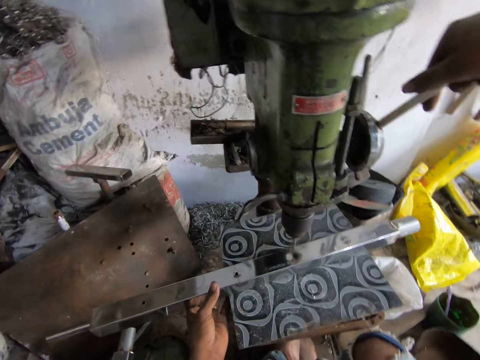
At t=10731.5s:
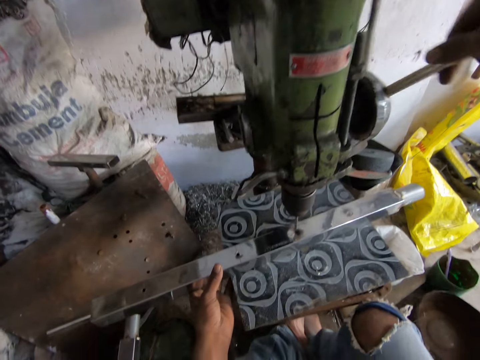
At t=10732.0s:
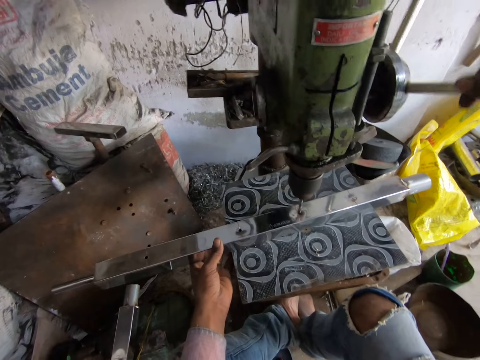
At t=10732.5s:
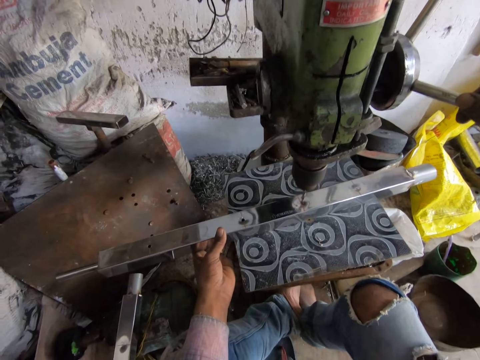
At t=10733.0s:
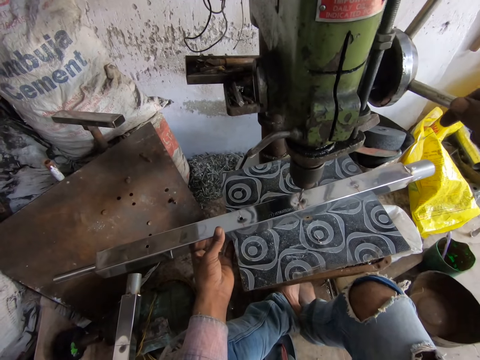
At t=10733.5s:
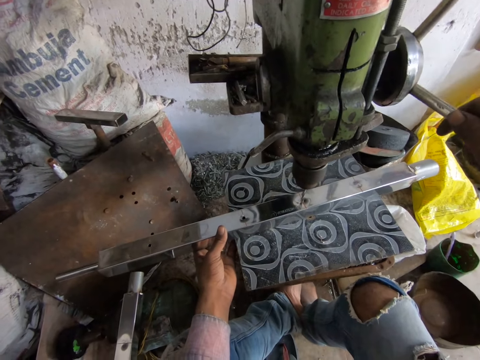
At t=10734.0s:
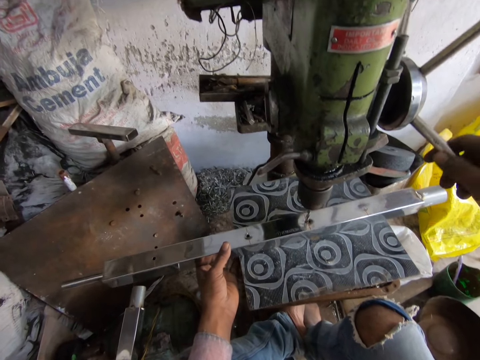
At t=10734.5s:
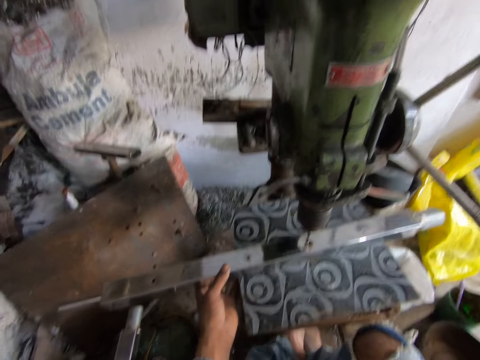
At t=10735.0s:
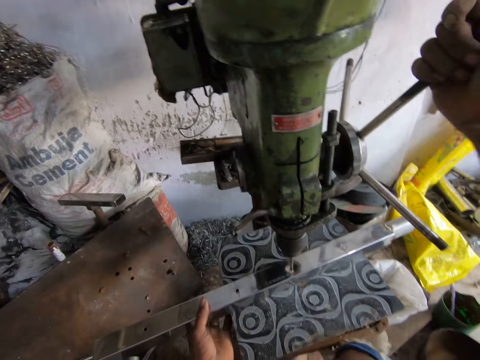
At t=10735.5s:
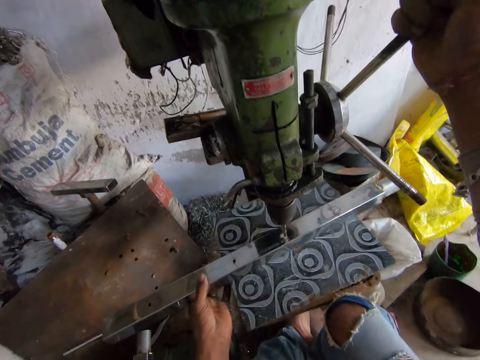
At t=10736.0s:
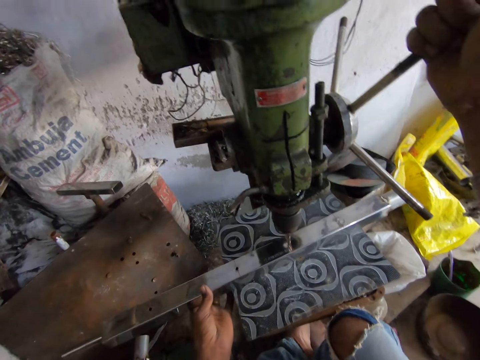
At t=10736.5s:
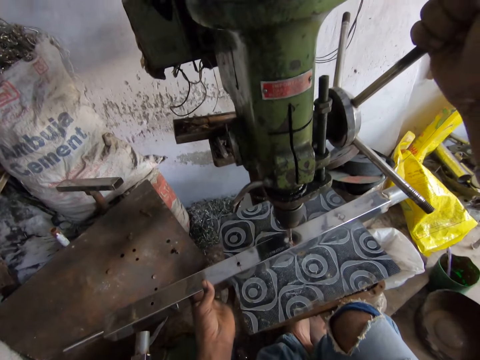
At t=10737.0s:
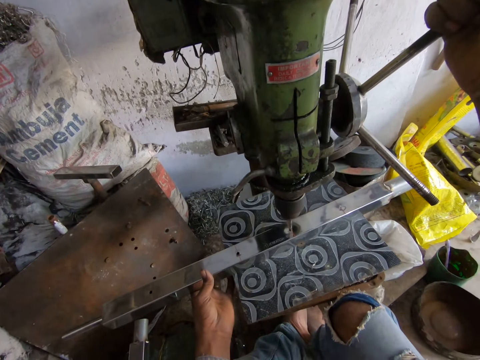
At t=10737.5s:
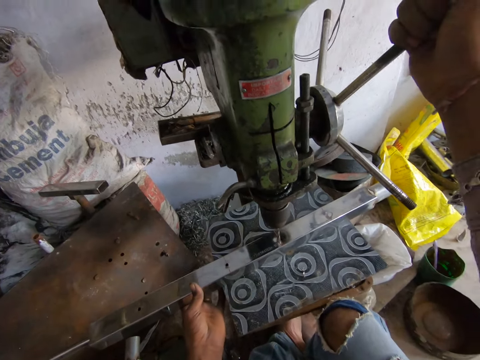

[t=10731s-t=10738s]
The camera wearer drills the metal bar with the bench pillar drill machine.

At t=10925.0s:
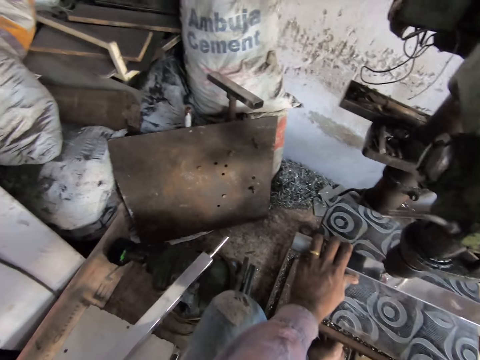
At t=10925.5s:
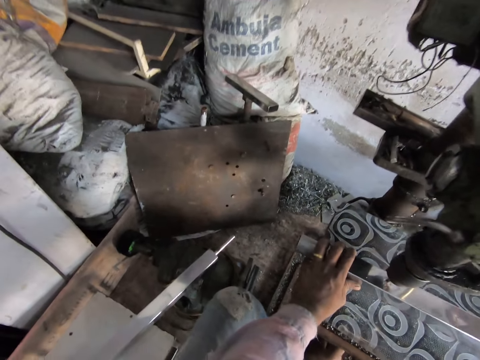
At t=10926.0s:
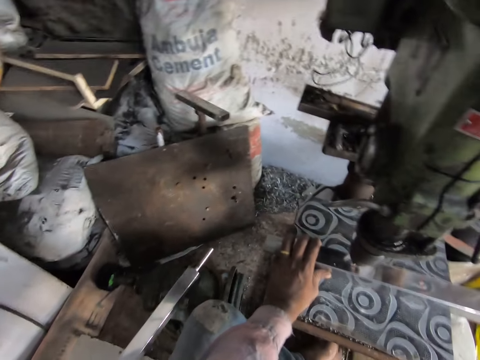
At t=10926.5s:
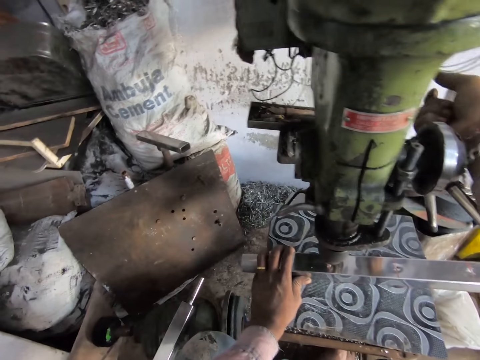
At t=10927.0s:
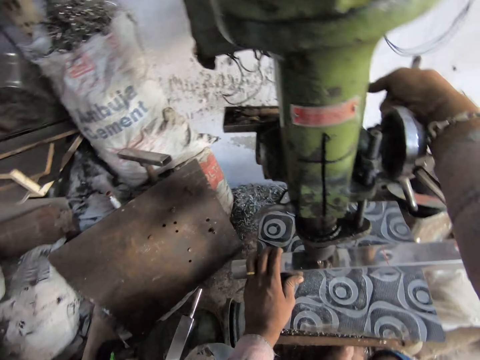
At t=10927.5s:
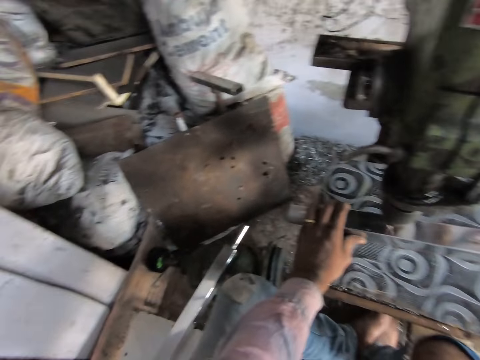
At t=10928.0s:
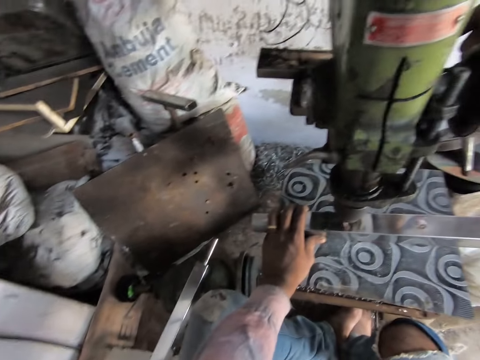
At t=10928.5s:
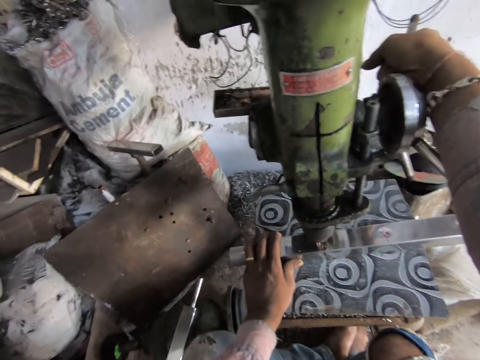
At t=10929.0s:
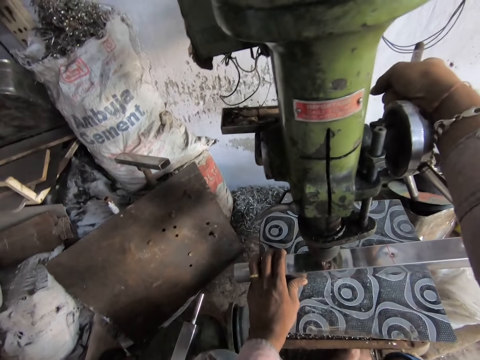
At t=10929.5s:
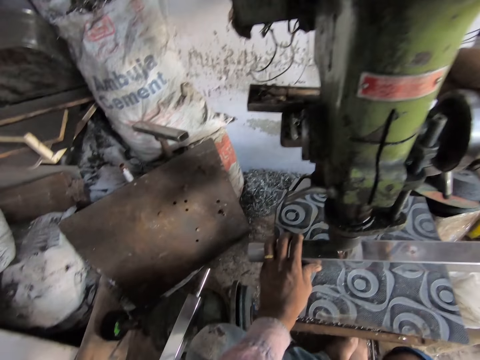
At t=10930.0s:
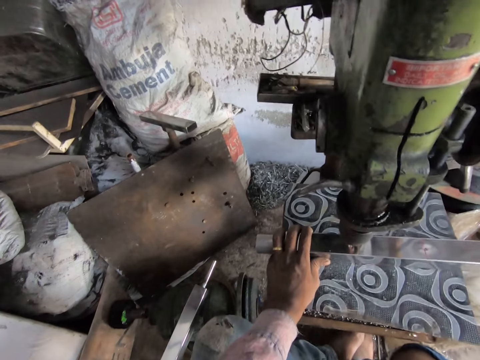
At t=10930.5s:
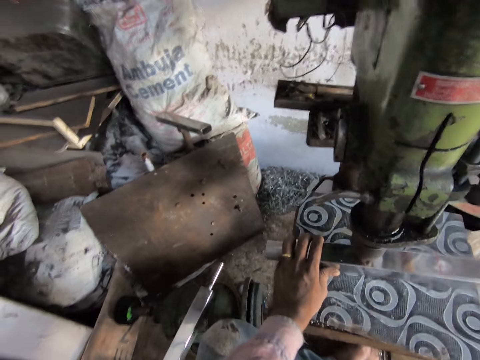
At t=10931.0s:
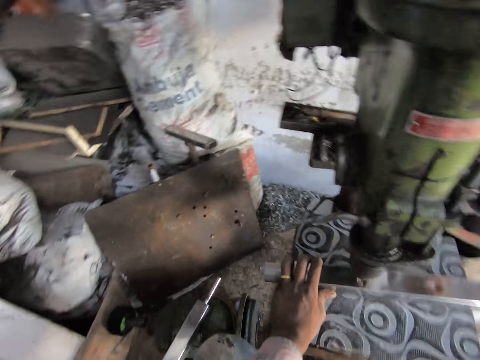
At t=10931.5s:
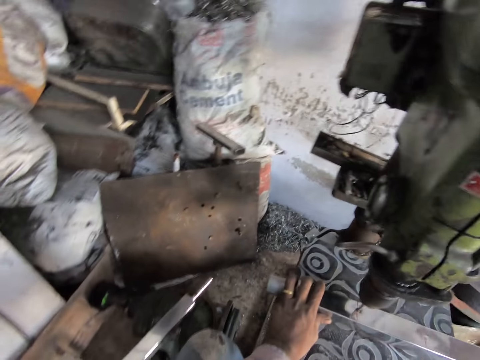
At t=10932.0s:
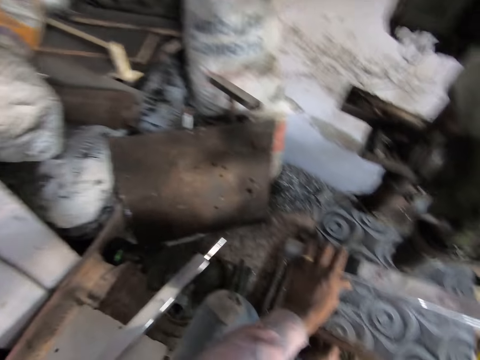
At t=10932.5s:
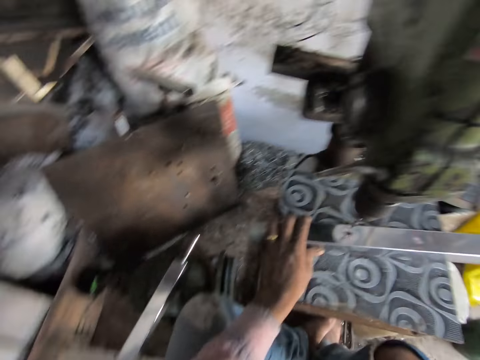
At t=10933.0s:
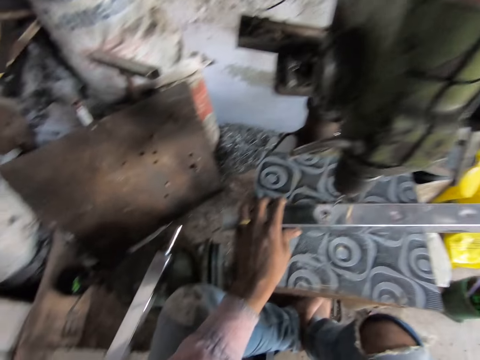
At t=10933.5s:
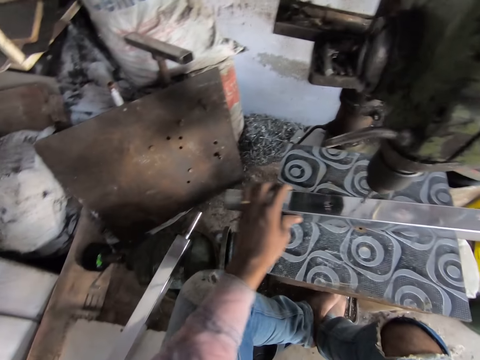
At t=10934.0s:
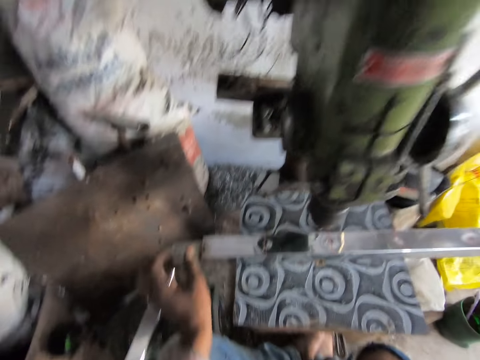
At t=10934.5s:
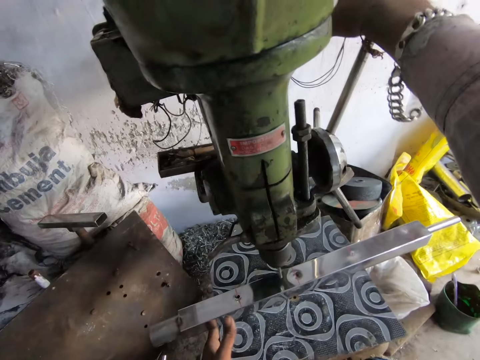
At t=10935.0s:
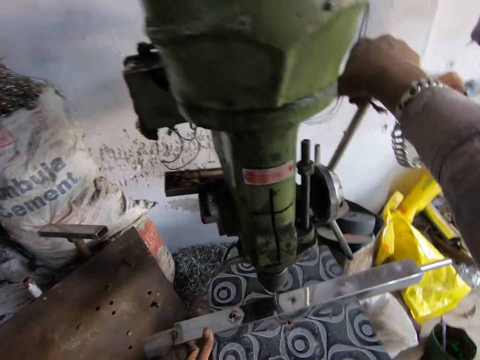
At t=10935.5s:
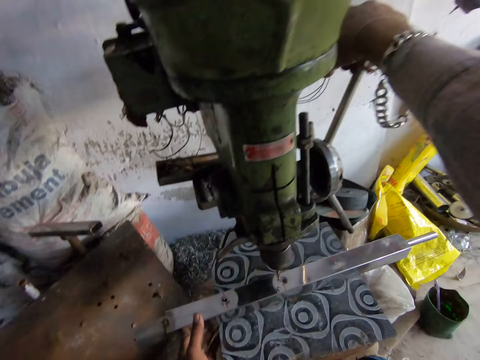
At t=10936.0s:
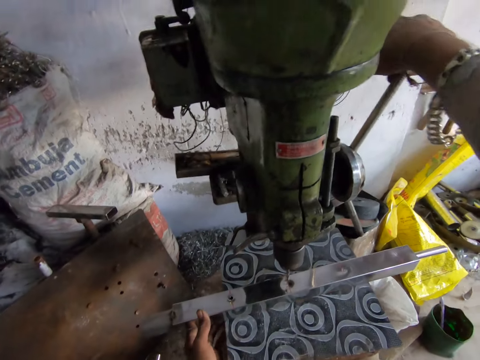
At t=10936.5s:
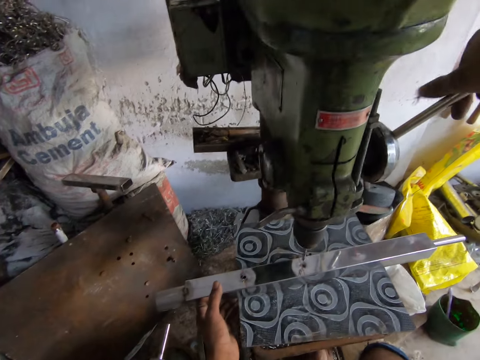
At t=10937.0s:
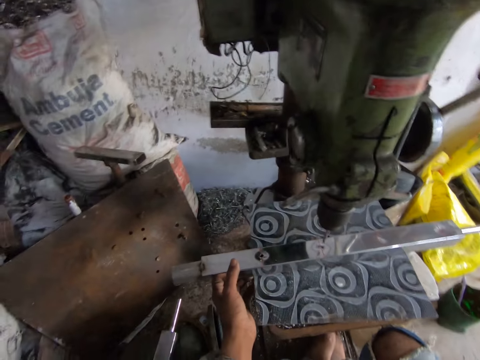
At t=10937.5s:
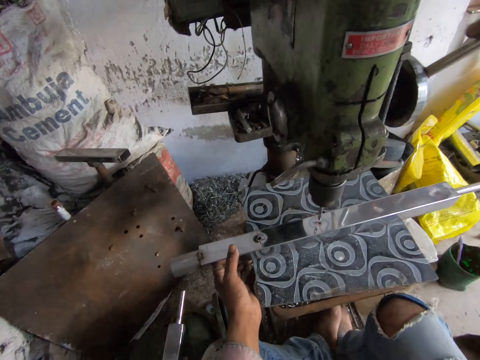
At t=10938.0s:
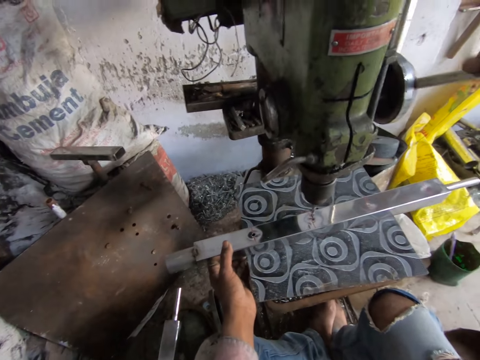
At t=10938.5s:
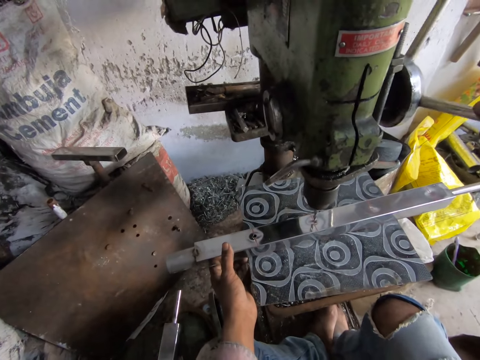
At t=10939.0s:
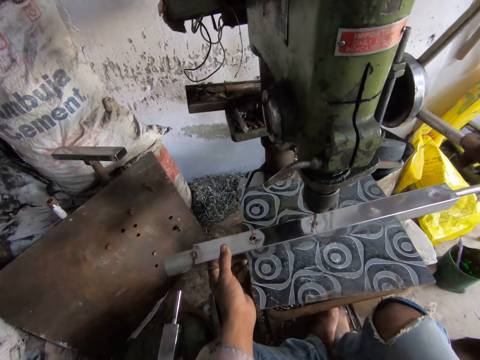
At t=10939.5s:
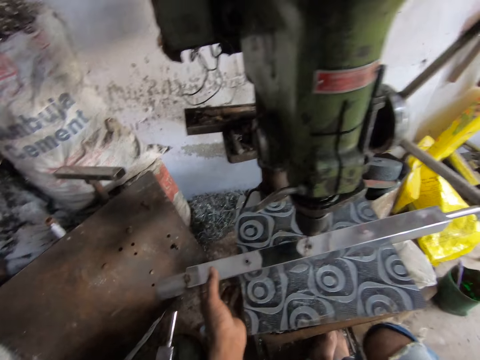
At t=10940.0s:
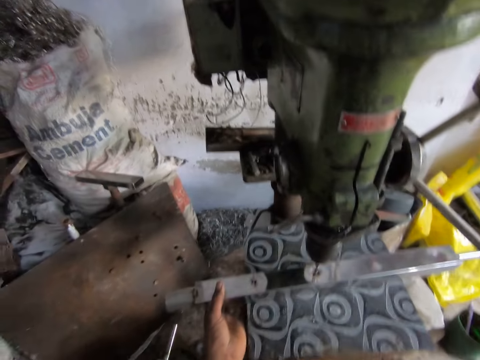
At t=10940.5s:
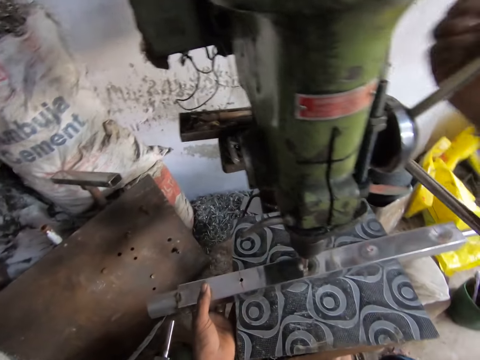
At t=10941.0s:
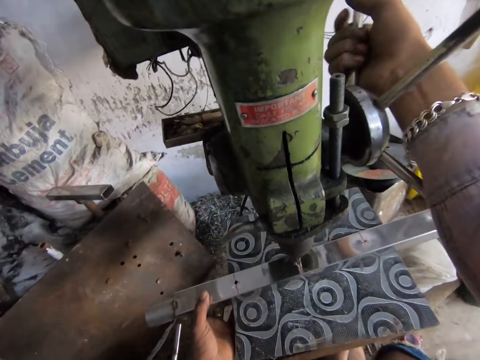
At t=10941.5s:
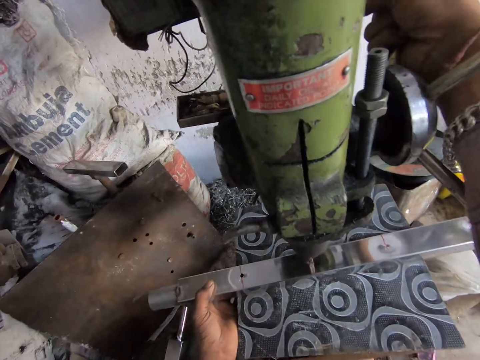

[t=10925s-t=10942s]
The camera wearer talks to someone. They grind a hole in a metal.

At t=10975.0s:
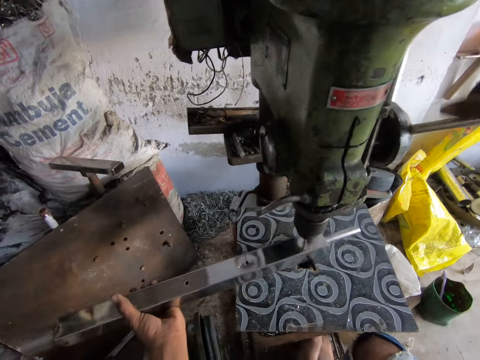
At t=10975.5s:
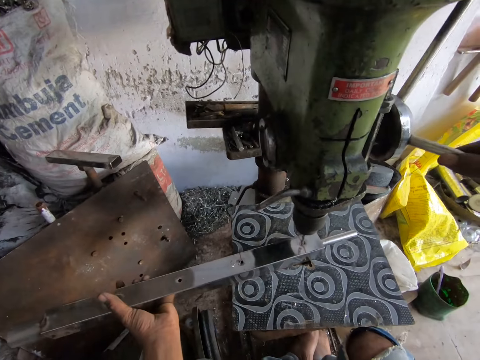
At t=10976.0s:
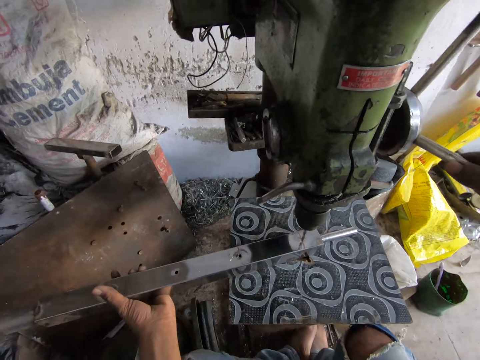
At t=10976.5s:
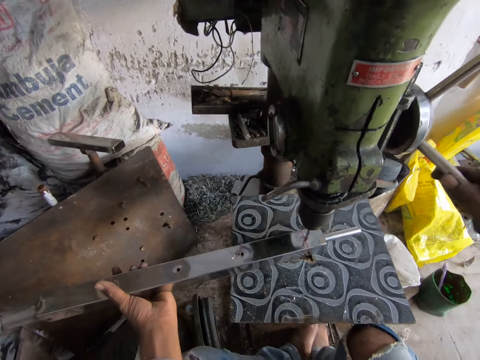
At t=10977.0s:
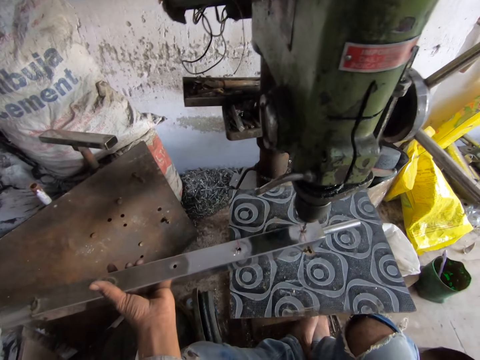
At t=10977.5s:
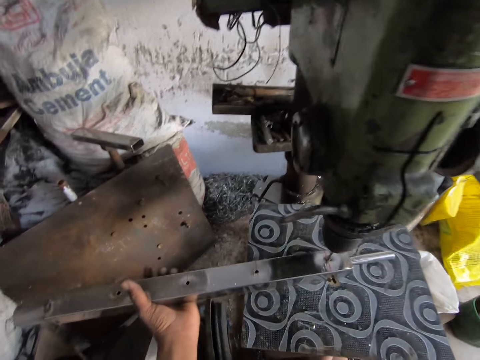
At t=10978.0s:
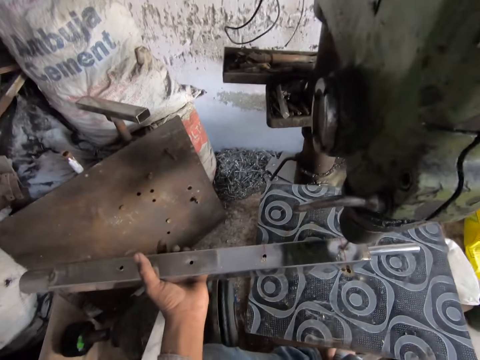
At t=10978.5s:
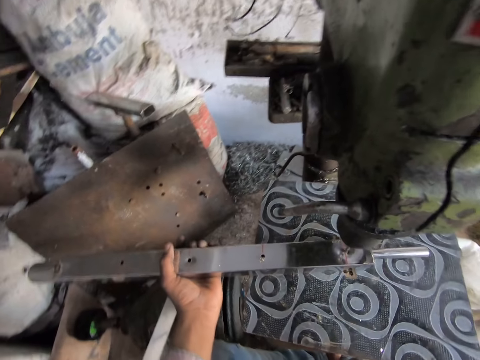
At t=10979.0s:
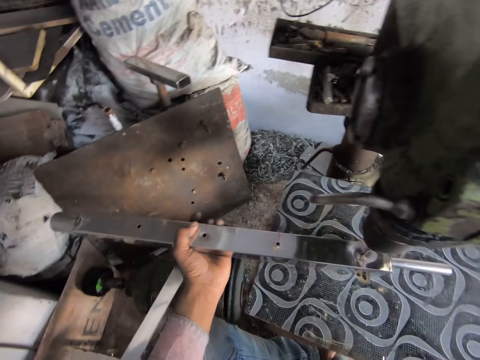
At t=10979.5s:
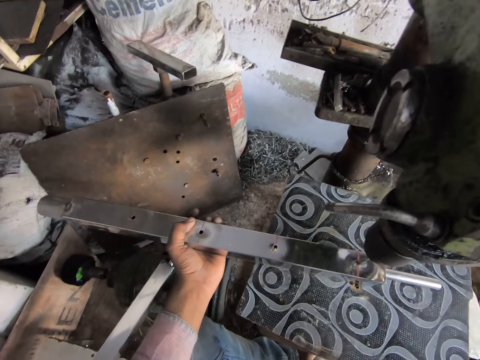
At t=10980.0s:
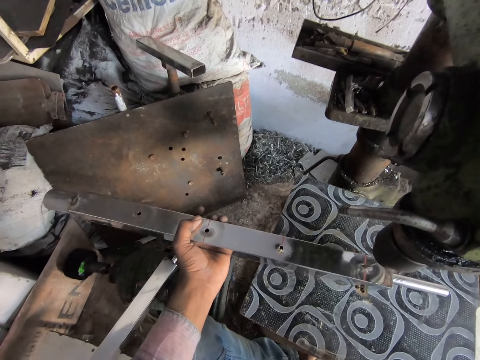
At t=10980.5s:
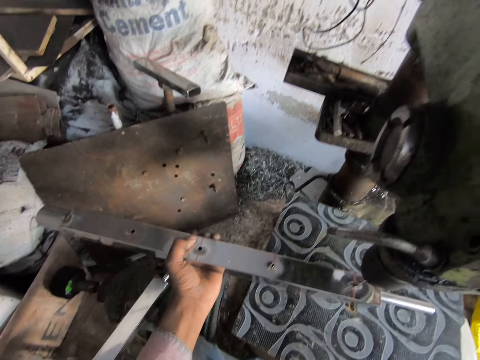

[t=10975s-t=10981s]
The camera wearer stops the grinder.
